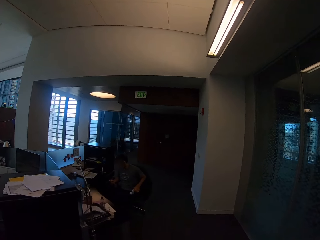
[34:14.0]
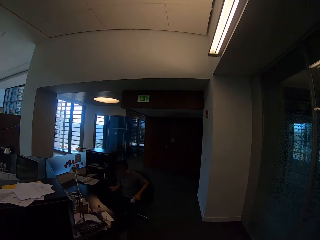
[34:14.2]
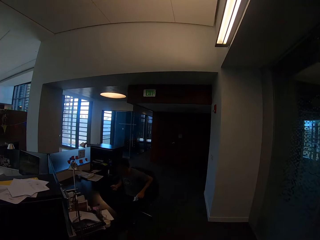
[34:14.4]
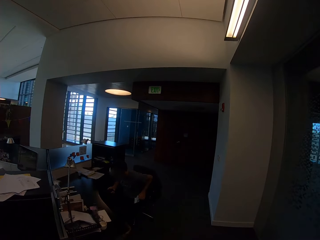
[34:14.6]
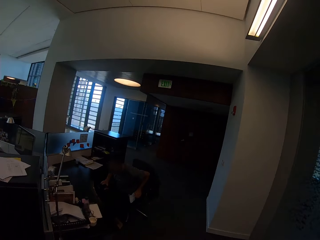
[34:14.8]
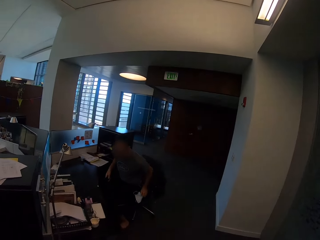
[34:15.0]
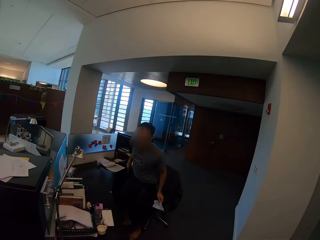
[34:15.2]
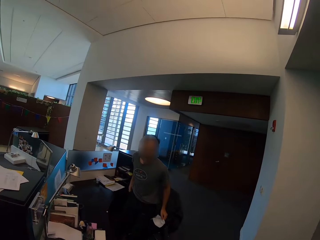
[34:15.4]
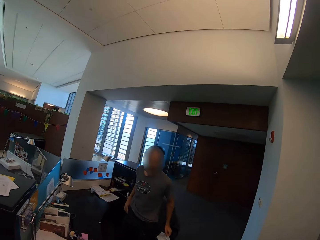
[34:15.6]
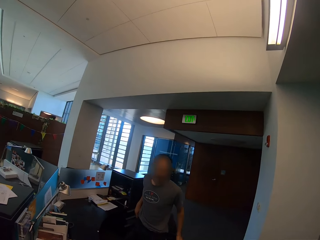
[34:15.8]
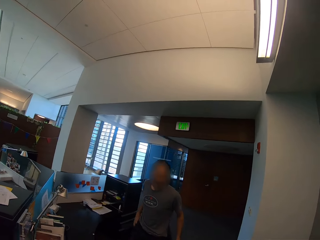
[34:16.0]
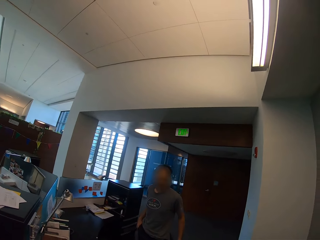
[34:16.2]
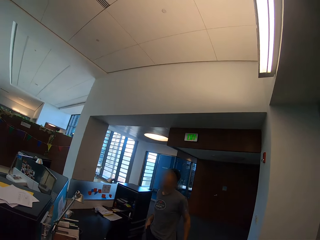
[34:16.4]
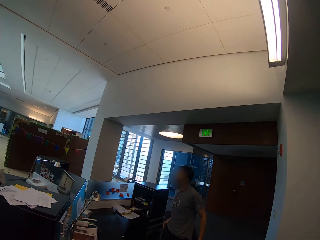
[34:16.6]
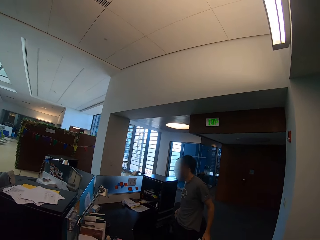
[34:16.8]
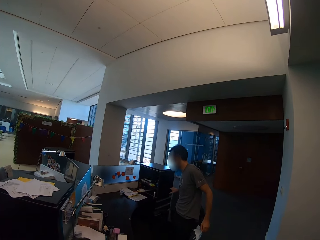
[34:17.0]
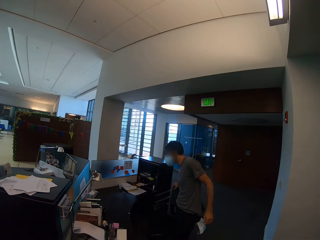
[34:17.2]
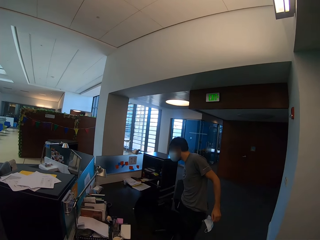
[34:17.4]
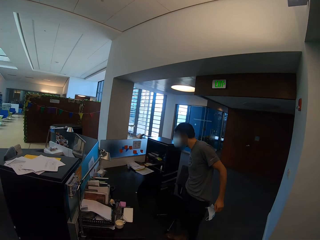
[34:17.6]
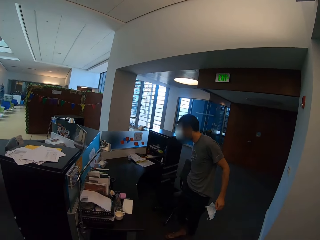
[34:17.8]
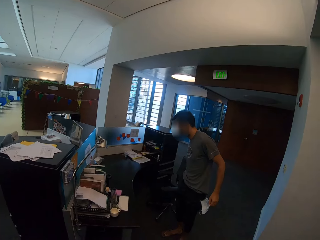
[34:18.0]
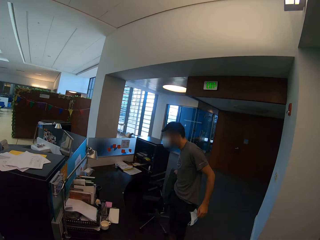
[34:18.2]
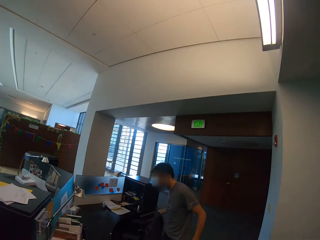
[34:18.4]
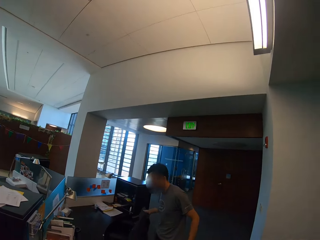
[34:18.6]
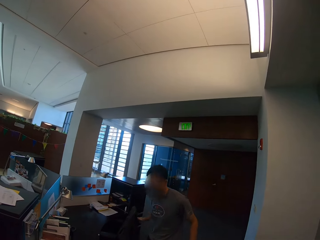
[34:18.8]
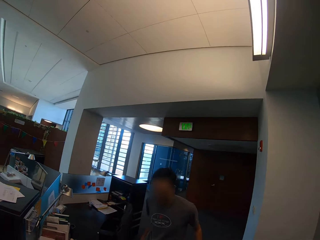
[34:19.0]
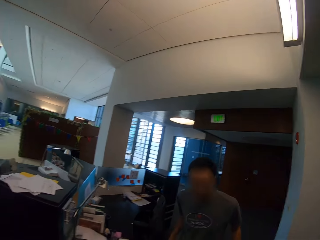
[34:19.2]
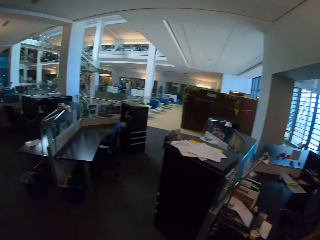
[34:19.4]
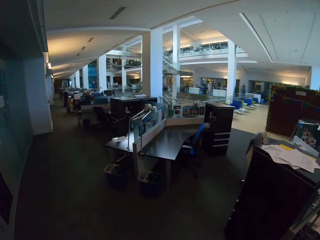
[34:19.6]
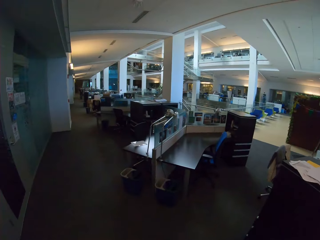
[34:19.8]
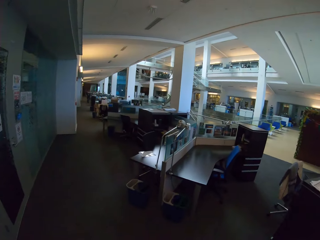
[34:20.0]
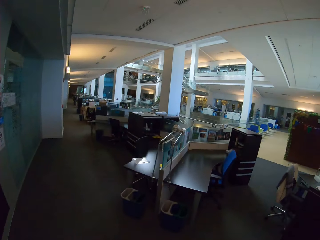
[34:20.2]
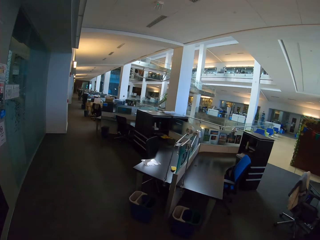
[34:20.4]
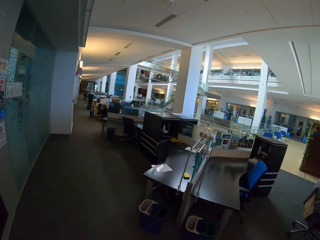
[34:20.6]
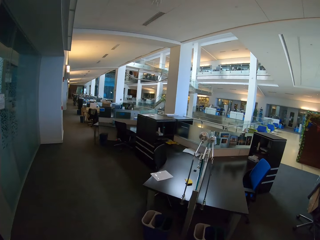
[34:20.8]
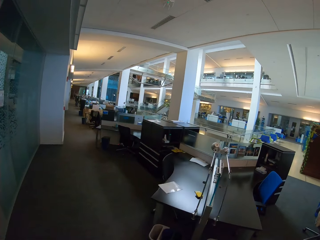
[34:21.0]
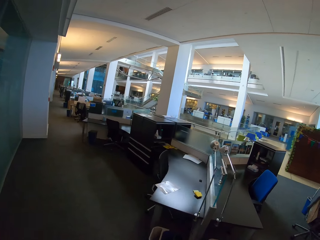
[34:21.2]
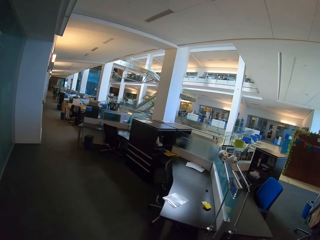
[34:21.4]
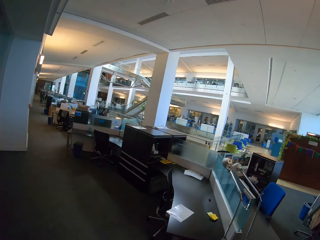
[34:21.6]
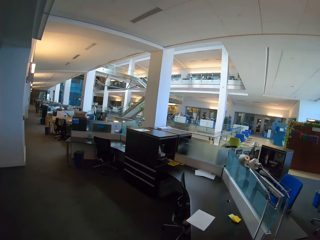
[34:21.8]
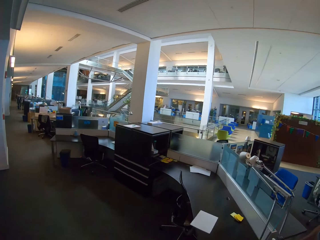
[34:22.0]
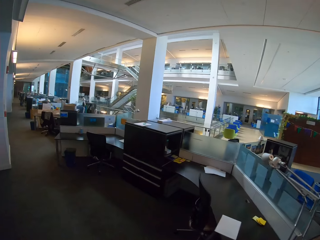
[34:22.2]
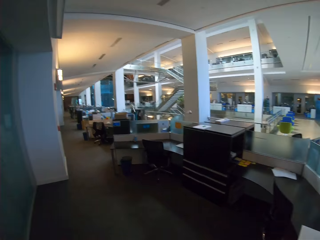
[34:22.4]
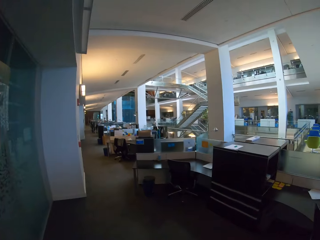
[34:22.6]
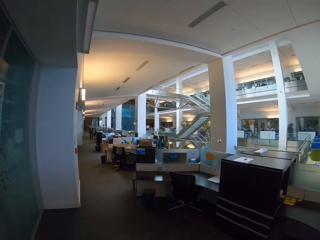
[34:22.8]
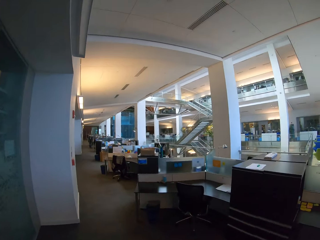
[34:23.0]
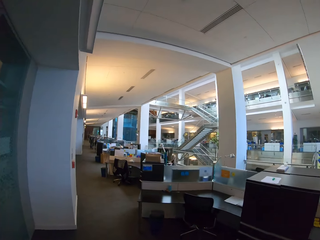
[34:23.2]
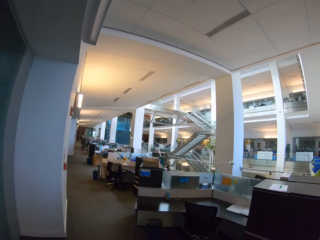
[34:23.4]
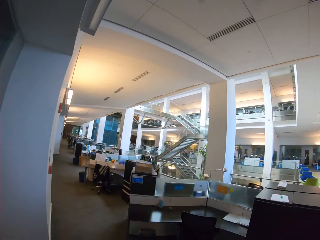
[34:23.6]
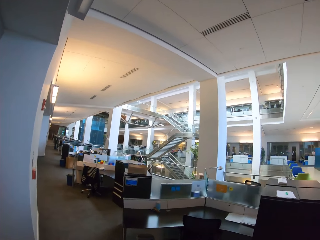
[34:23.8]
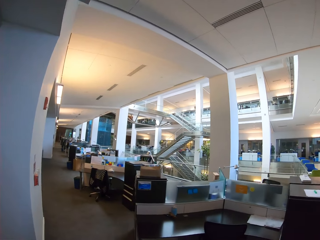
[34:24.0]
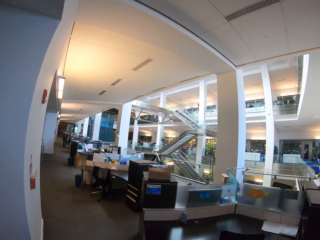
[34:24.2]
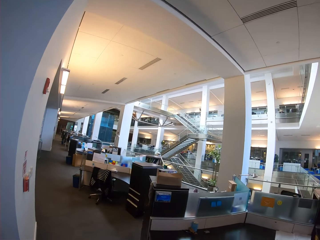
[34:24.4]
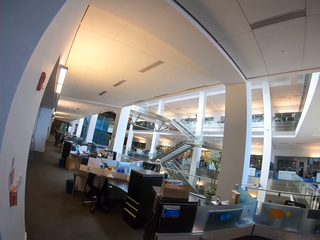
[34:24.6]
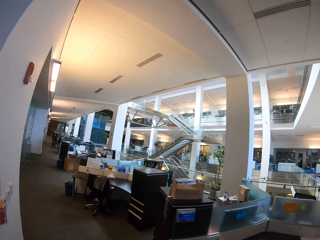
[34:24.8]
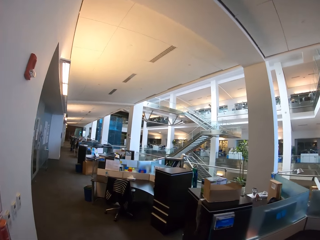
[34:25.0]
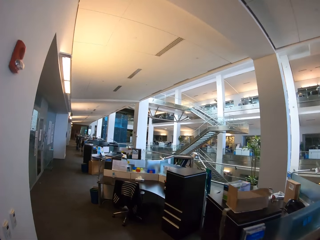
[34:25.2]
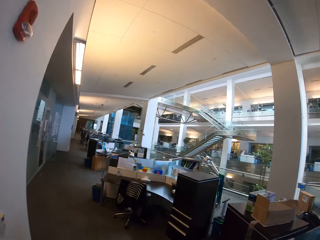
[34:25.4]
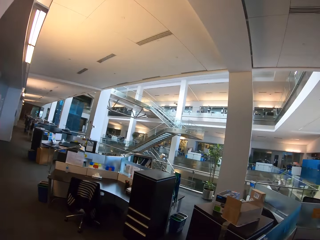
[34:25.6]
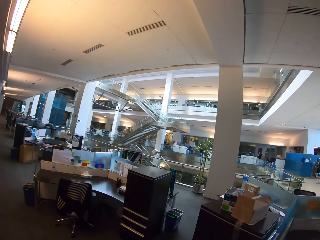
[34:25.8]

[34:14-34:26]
The colleague stands from his seat. The camera wearer looks around. The colleague touches his seat with his right hand and pushes his seat forward with his right hand. He walks away from his seat to his left hand side. The camera wearer walks forward in the office.

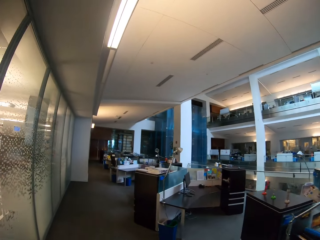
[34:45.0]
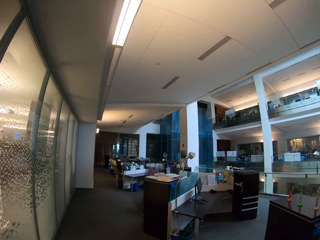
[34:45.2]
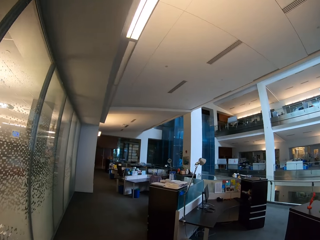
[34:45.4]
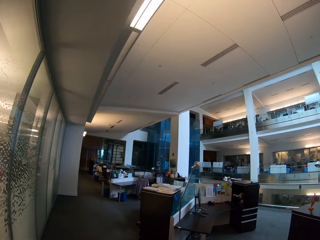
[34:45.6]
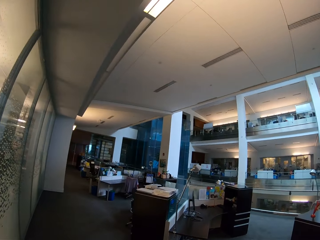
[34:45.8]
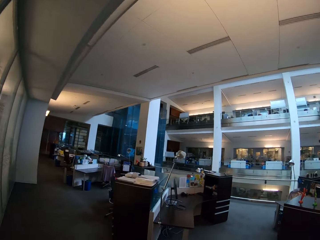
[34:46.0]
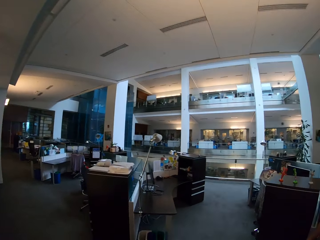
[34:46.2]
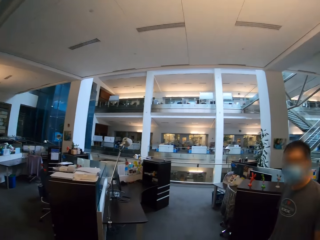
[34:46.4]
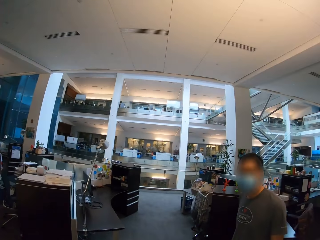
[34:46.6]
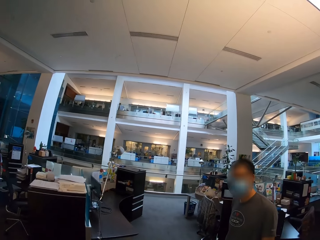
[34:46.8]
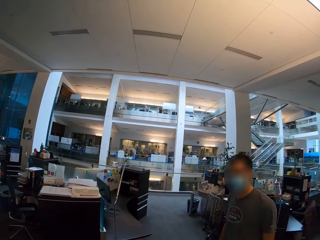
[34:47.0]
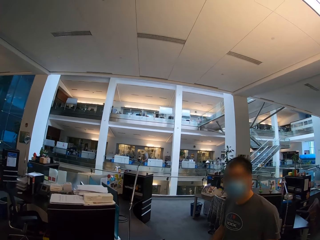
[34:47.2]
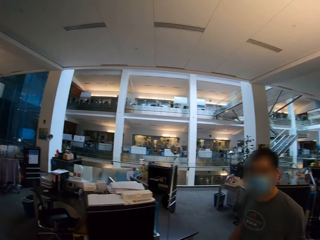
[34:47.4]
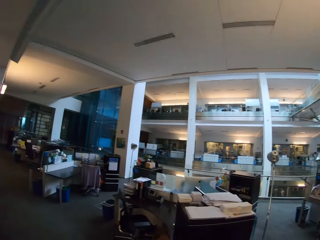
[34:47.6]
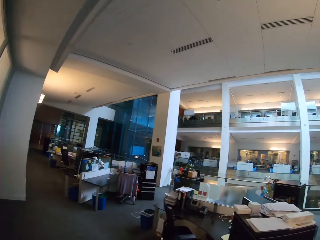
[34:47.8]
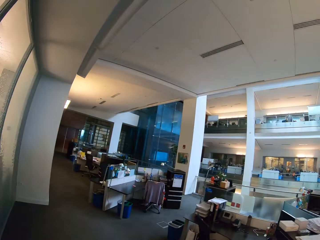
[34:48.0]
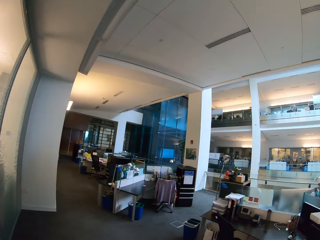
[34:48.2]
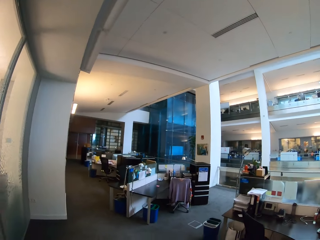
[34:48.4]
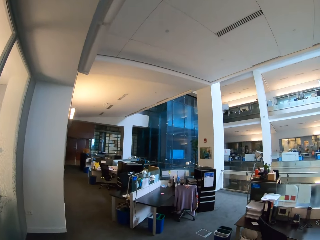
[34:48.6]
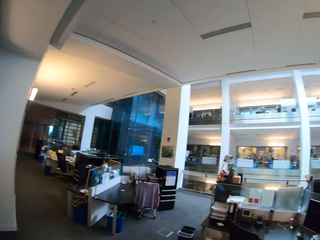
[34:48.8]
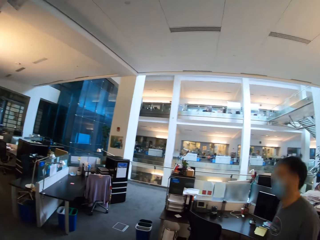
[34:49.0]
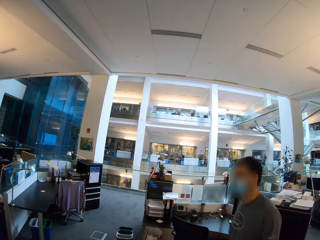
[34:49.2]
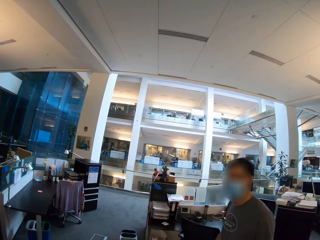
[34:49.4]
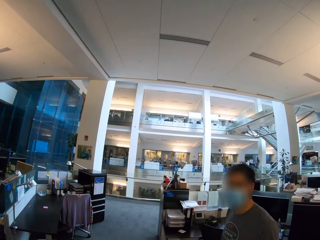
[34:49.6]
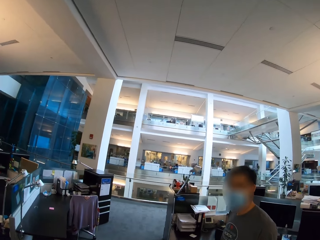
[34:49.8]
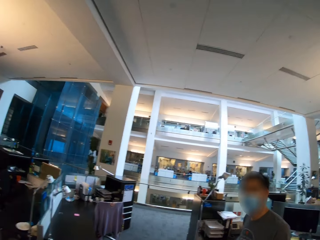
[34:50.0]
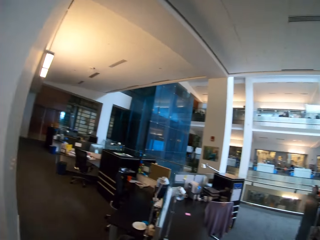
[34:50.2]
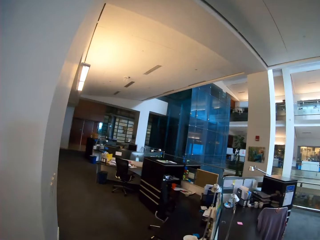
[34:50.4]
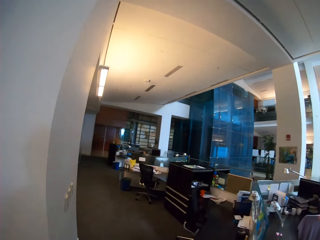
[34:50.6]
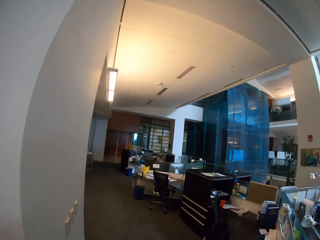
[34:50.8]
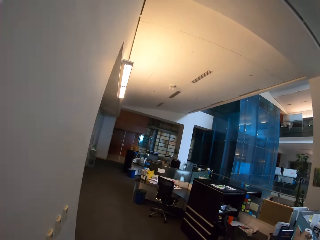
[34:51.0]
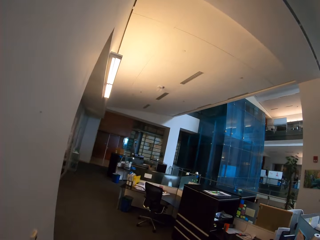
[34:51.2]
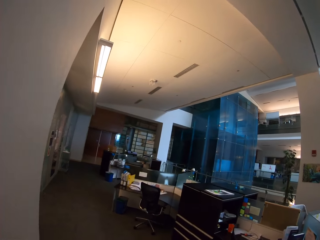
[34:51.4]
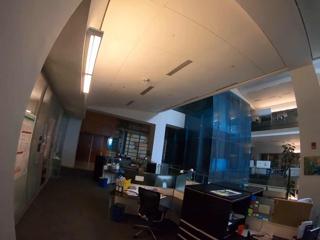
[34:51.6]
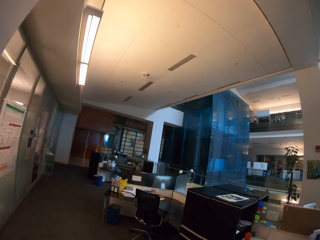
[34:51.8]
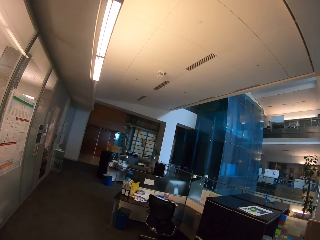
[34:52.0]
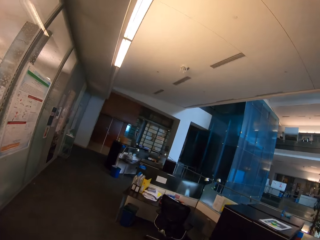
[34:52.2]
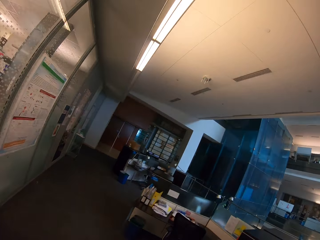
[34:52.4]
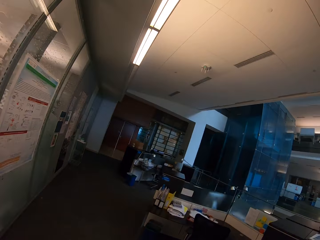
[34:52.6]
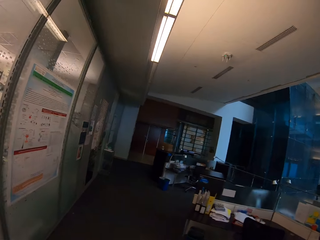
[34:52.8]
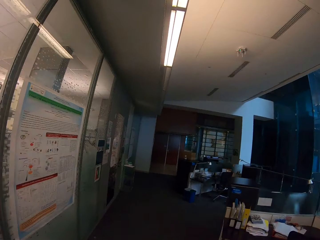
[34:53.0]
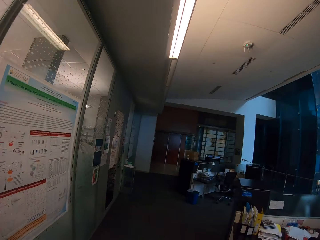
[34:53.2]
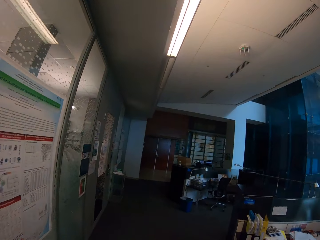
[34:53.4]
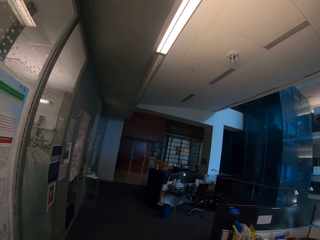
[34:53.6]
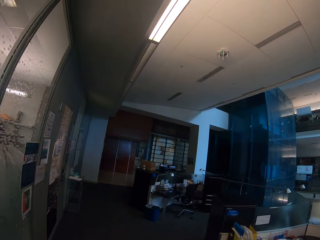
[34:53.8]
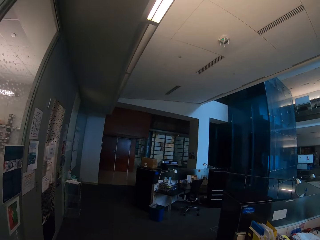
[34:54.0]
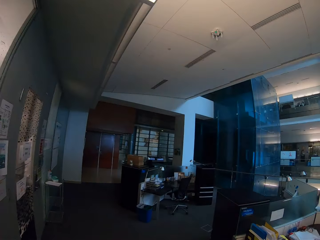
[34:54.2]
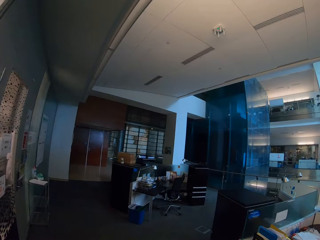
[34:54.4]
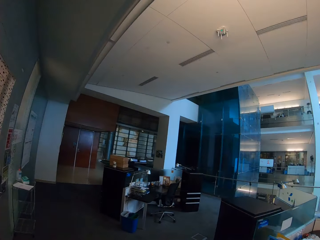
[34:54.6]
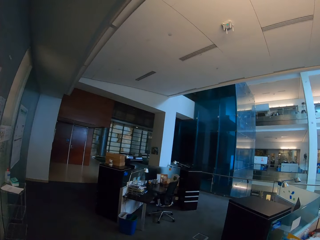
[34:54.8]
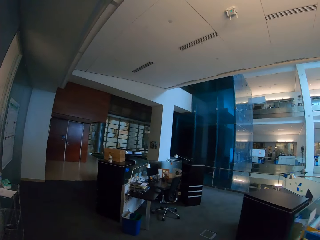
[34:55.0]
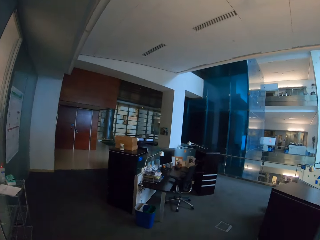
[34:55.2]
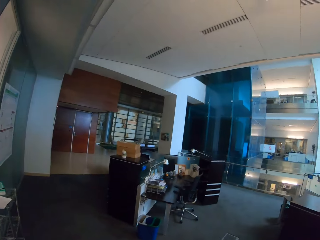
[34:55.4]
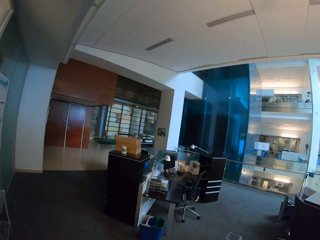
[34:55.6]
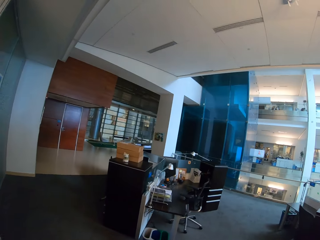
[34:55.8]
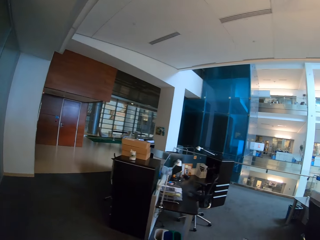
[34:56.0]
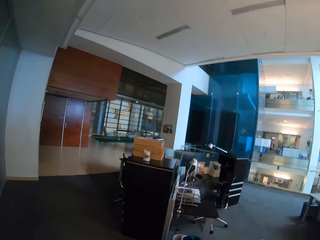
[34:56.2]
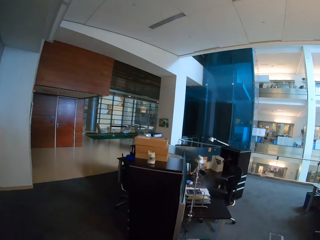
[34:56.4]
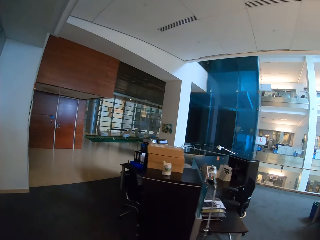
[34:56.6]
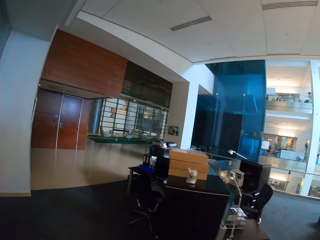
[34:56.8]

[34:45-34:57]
The camera wearer interacts with the colleague. The colleague walks around. The camera wearer walks forward in the office. They interact with the colleague. They walk forward in the office.
